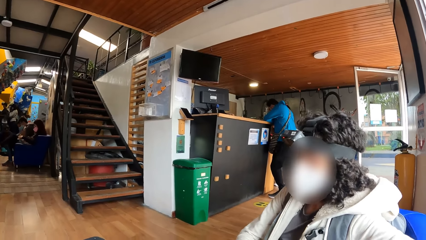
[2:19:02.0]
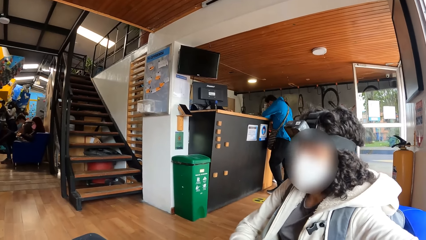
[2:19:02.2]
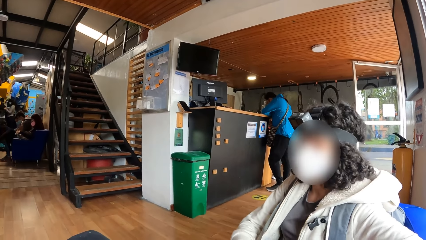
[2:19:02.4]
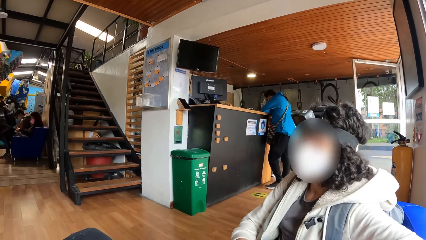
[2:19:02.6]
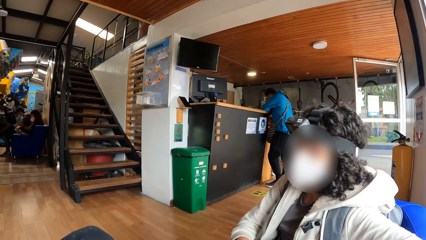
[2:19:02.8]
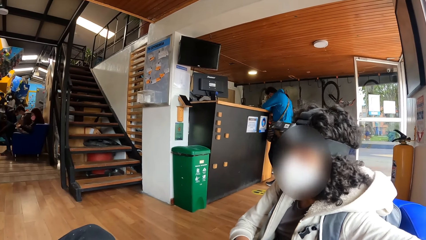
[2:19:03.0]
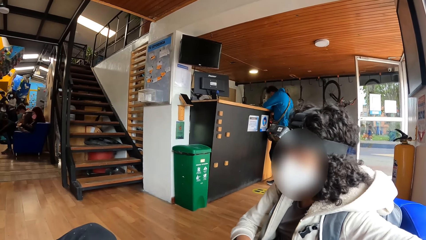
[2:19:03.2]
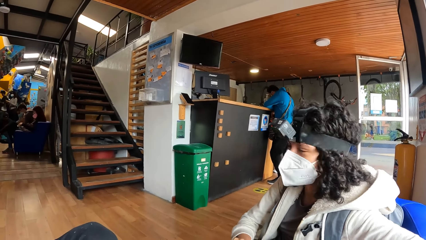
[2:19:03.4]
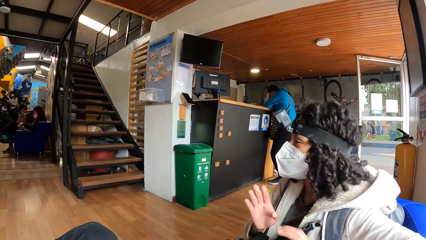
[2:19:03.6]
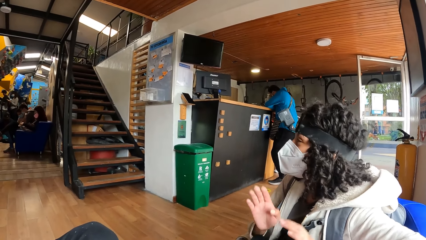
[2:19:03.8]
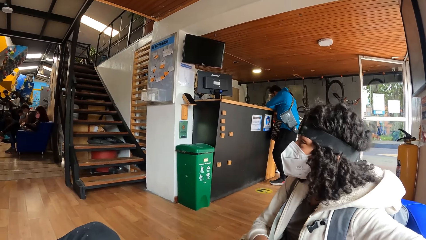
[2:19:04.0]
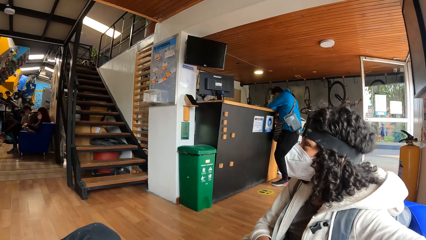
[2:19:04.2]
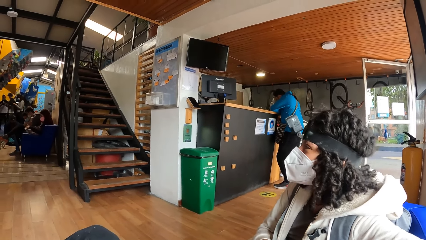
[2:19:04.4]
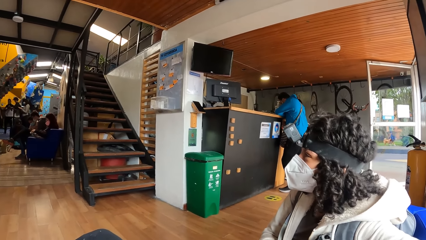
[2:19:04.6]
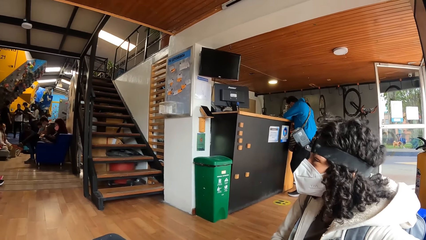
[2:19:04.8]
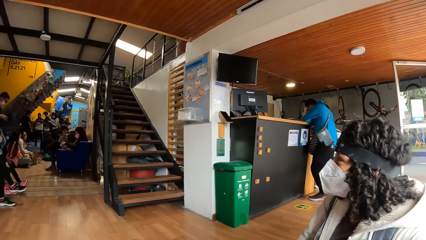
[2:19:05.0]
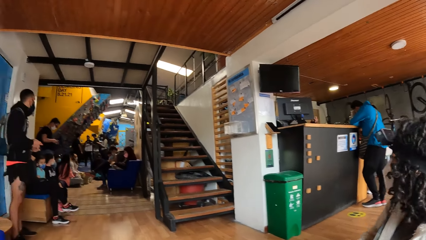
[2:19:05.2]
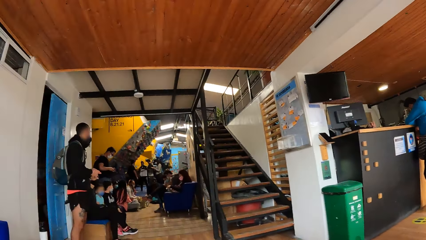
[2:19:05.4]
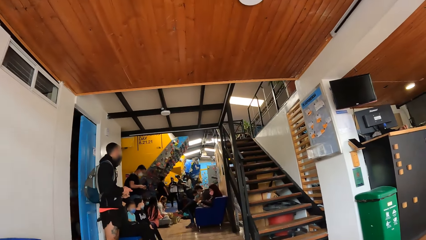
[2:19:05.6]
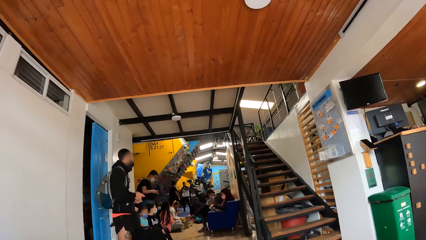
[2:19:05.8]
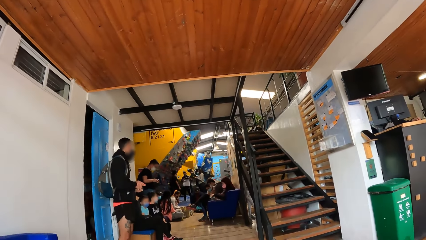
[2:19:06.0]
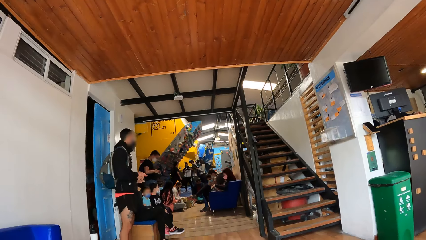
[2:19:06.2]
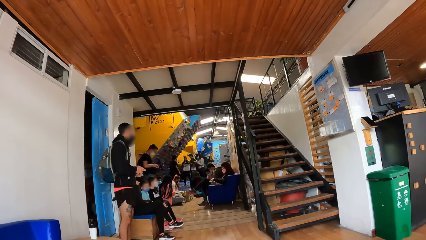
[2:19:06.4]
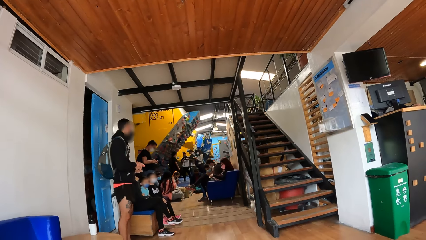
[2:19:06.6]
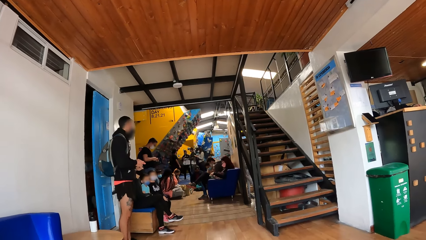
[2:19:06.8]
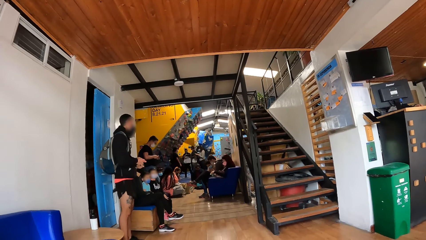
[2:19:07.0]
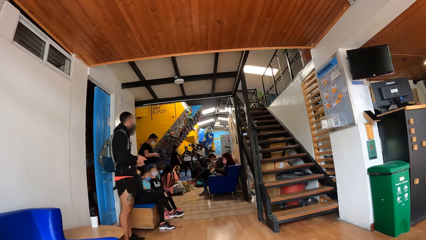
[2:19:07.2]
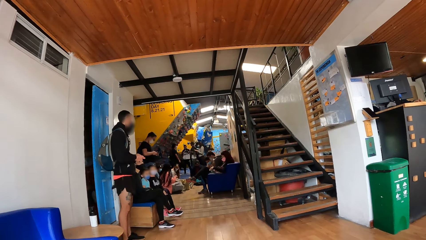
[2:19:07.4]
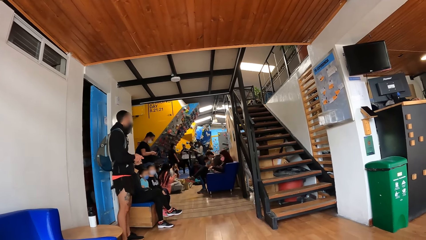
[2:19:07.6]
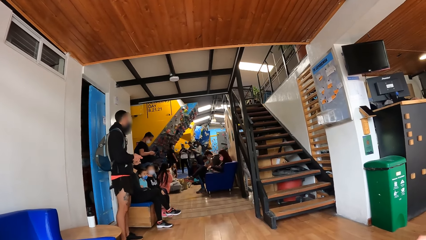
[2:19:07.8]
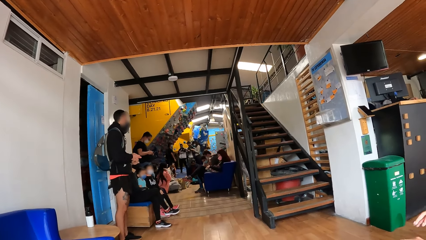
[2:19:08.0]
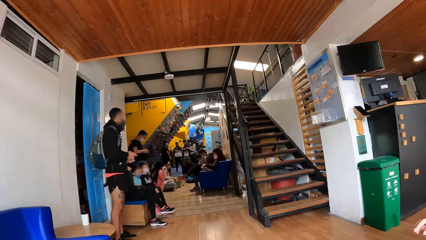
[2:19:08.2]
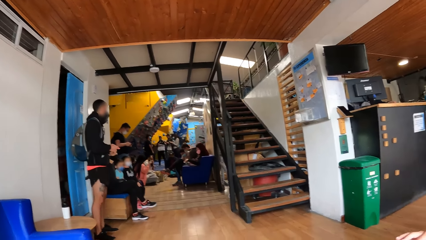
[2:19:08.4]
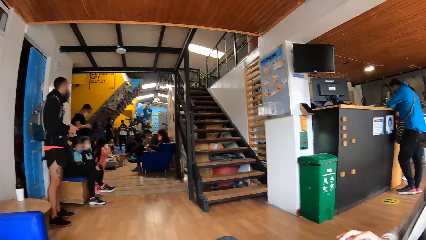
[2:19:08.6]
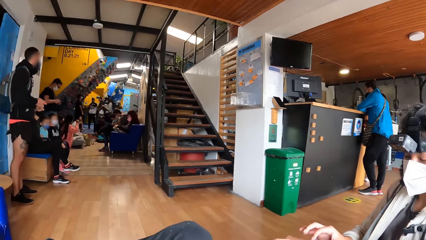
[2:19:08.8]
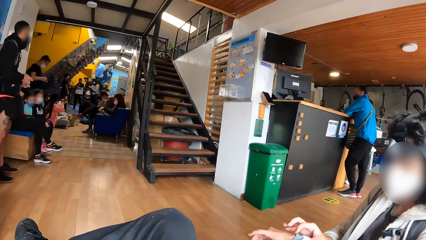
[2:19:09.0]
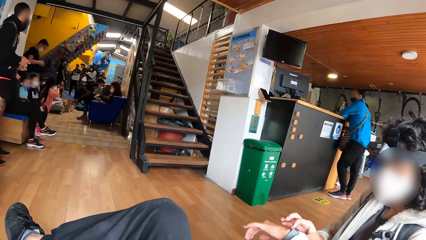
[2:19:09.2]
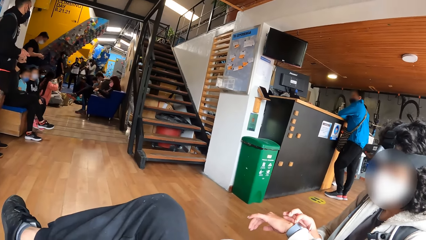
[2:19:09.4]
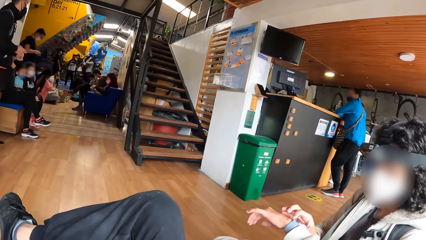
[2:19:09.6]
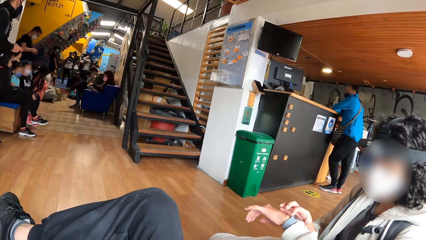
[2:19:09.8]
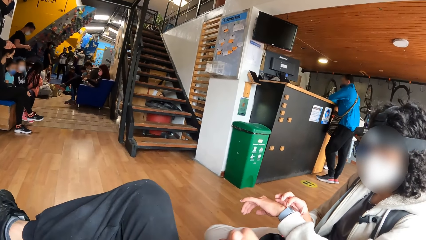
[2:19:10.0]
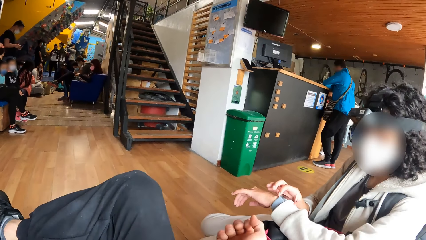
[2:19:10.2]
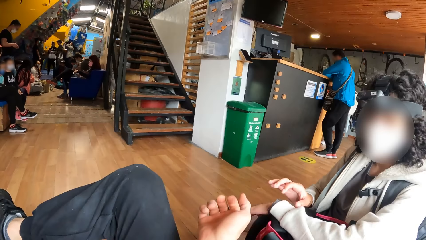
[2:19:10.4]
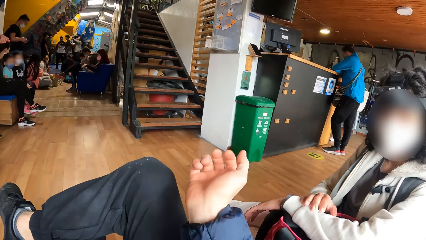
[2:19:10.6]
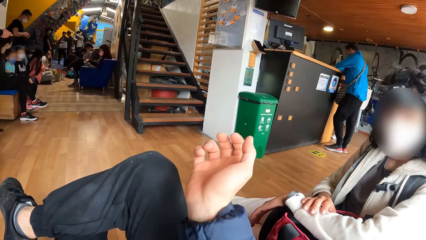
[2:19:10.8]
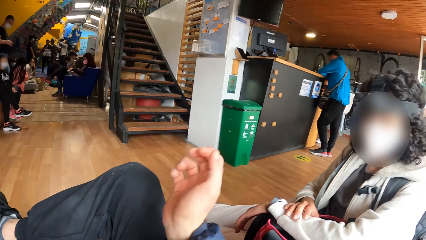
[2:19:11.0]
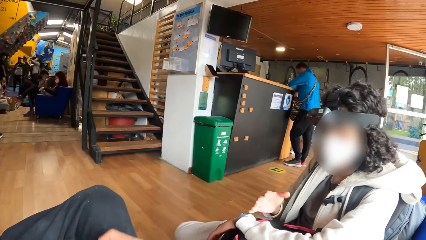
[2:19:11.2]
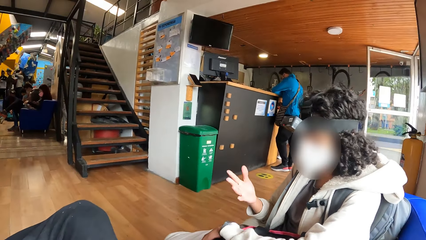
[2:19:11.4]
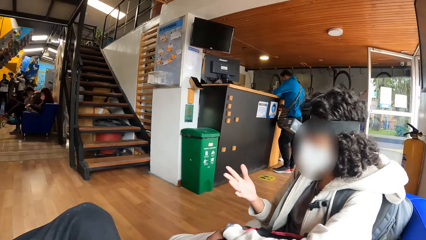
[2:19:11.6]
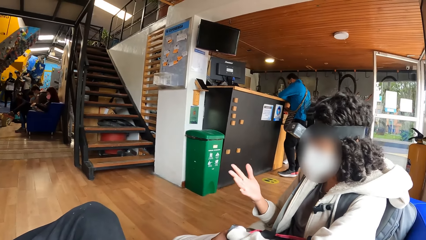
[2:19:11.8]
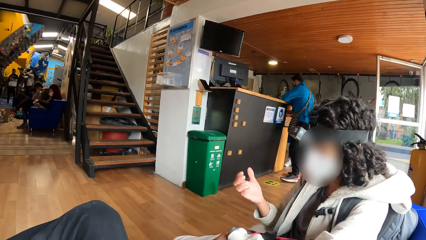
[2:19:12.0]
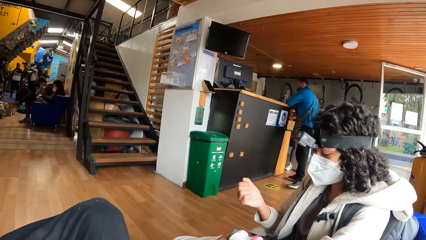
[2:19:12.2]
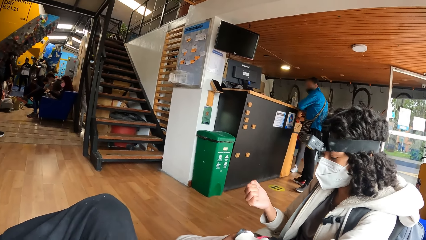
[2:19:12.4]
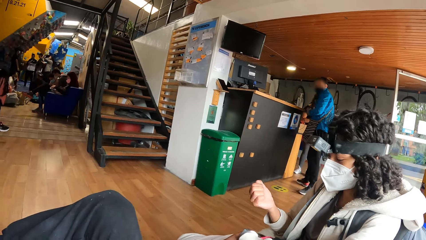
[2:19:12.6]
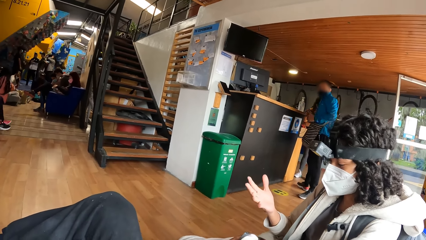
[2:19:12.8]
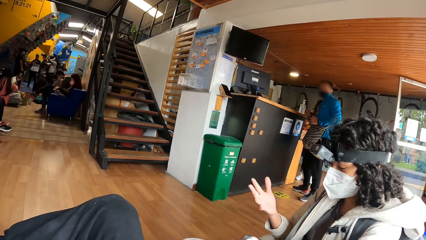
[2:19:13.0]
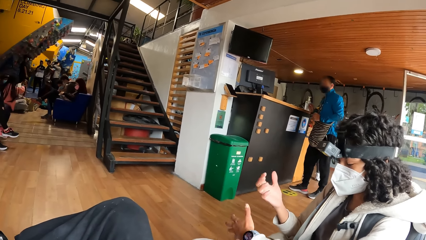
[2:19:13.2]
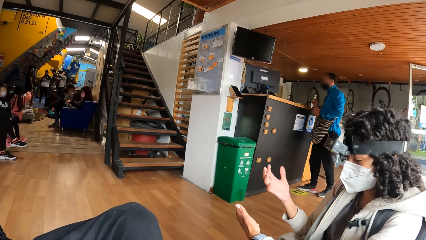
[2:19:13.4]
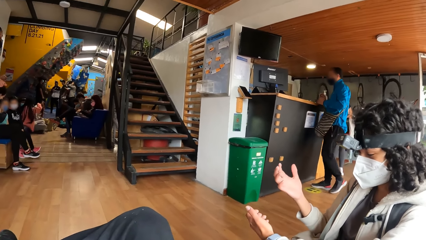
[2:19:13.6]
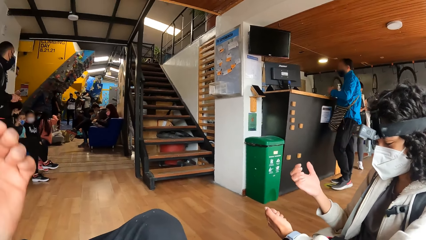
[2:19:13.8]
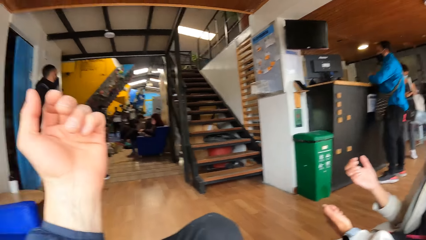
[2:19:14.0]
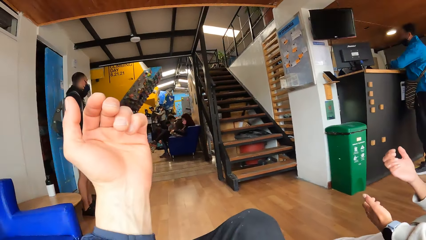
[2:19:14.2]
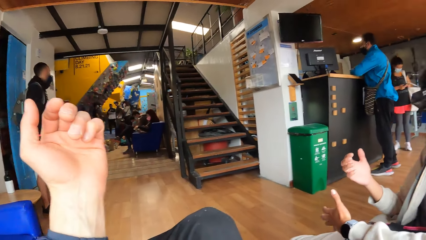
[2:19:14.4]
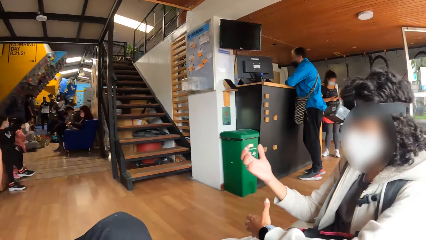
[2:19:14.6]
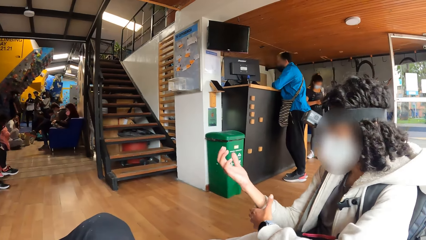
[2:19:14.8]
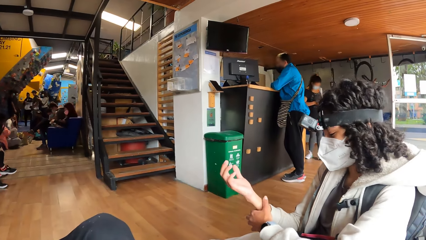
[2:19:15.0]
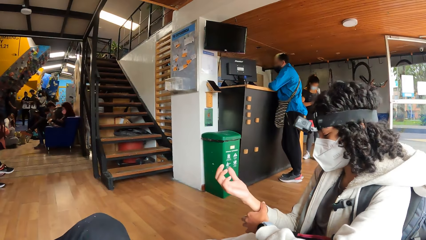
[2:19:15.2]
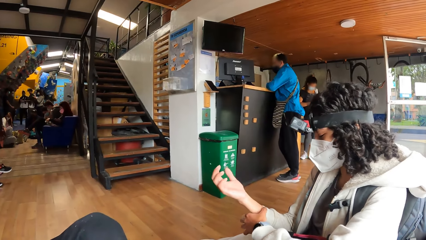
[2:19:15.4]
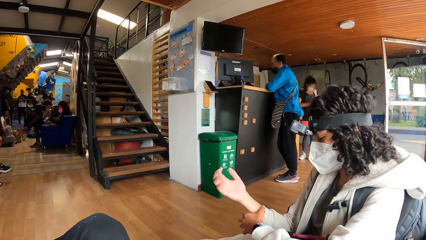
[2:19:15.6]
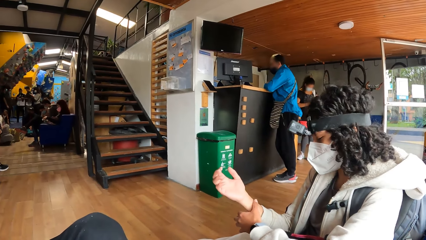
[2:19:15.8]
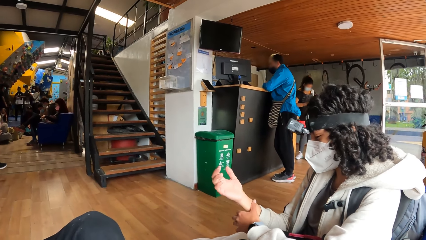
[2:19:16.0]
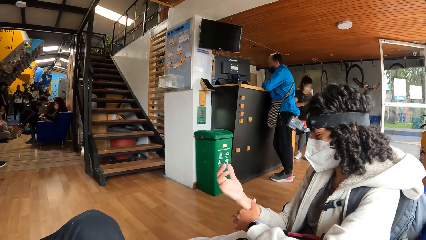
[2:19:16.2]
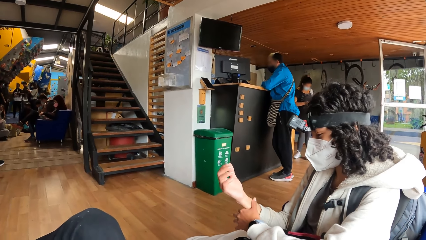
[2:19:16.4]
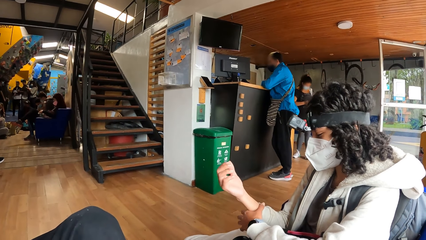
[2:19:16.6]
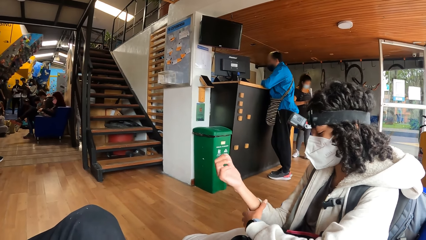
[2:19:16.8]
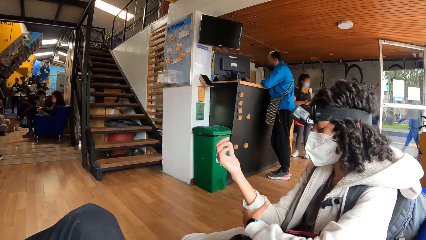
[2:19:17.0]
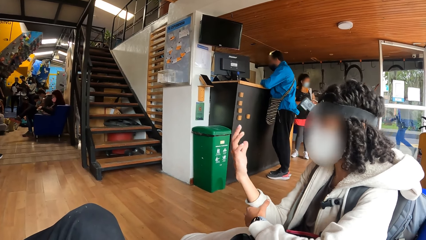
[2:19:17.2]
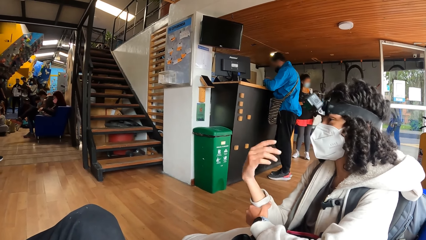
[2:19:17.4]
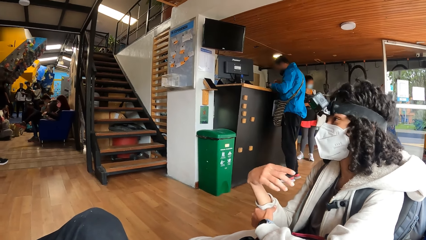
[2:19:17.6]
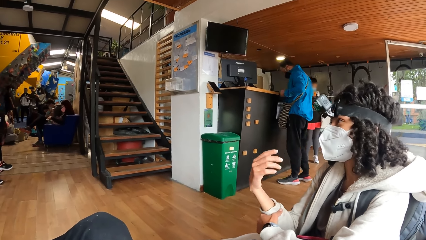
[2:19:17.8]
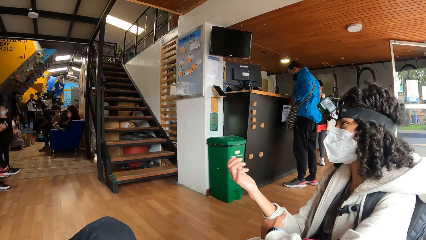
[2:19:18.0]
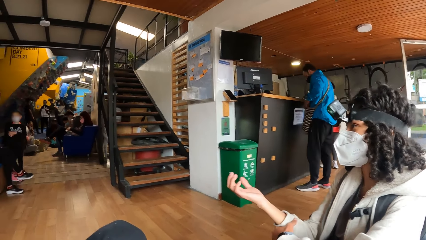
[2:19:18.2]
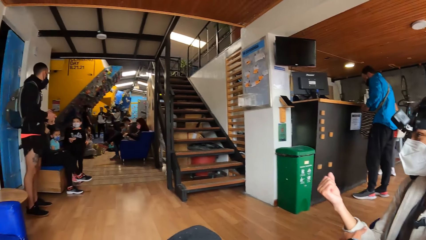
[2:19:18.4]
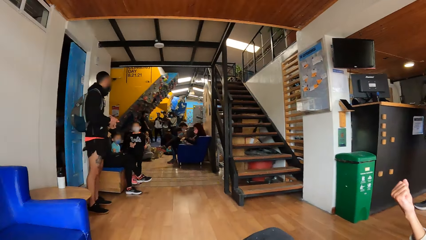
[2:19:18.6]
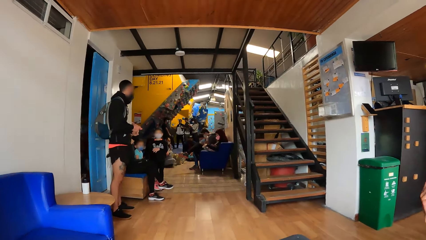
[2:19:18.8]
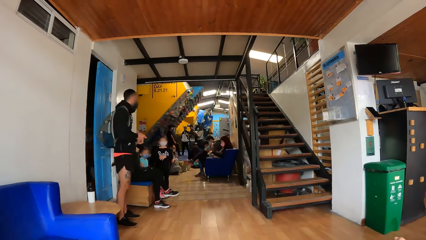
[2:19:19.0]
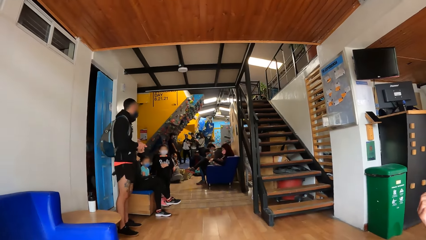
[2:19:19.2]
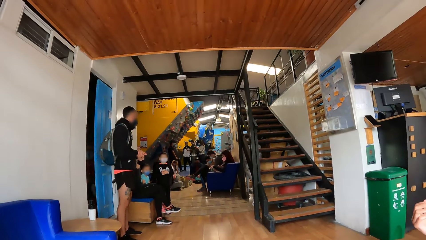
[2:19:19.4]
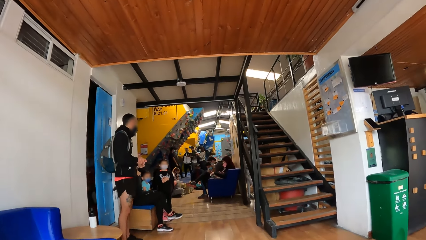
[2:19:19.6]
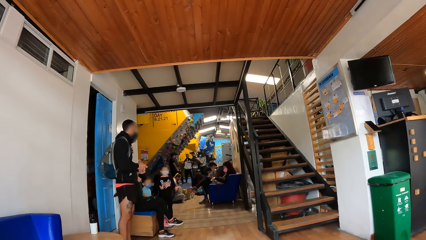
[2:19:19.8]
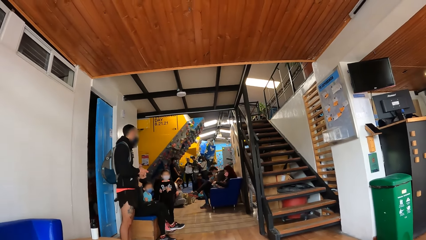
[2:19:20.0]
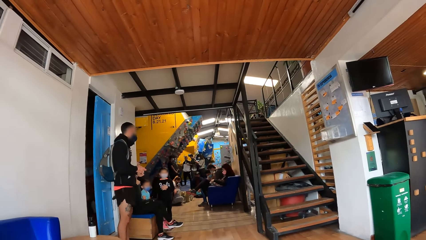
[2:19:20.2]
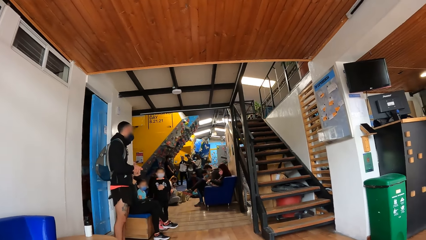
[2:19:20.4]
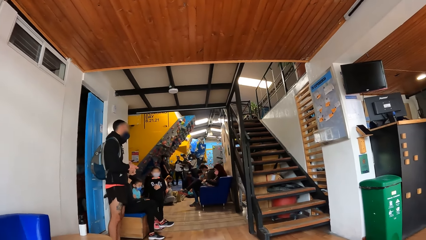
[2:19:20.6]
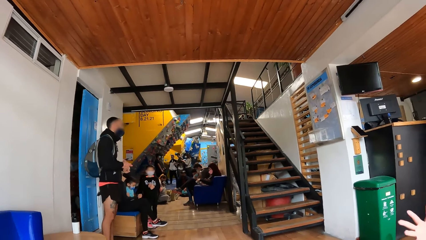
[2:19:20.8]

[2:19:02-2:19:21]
The camera wearer looks around the room. A man stares at the watch. The man examines the hands. The camera wearer examines the hands.
